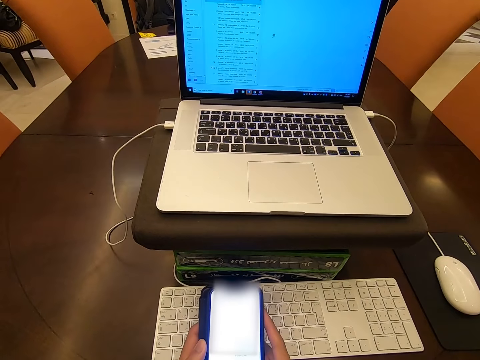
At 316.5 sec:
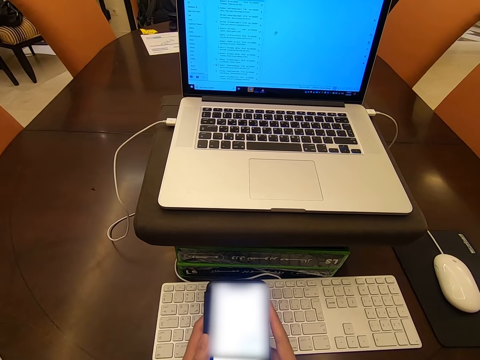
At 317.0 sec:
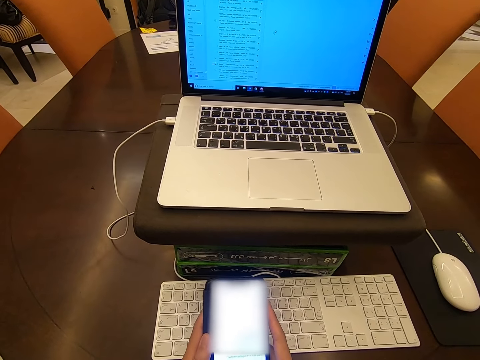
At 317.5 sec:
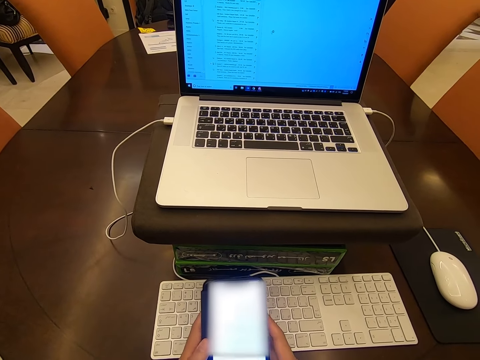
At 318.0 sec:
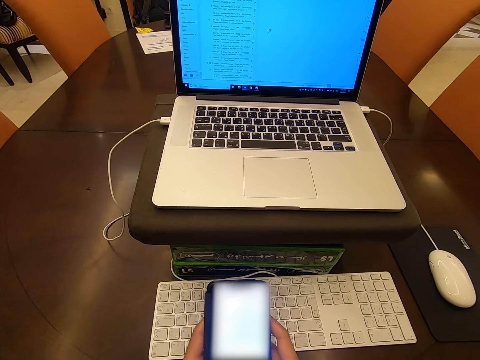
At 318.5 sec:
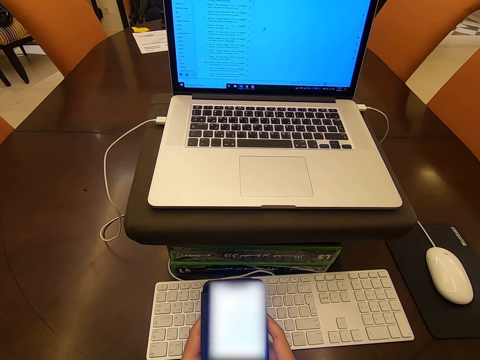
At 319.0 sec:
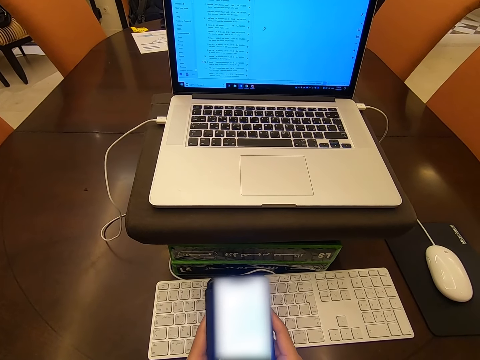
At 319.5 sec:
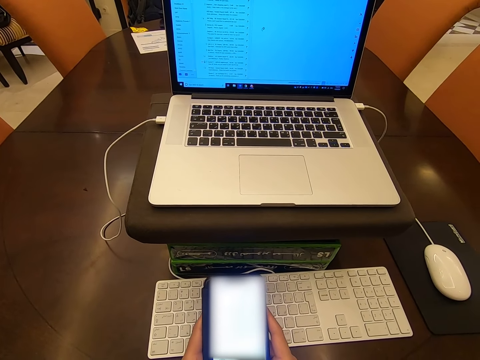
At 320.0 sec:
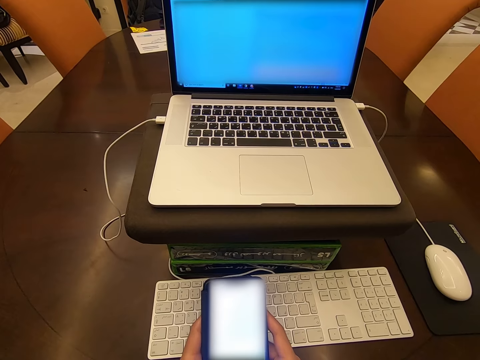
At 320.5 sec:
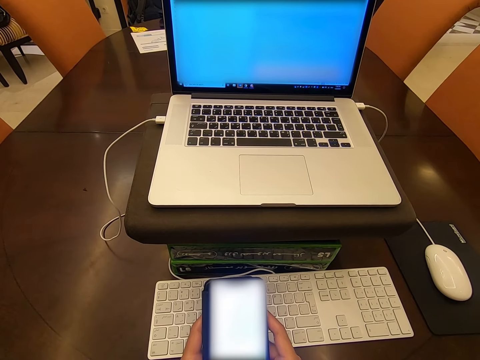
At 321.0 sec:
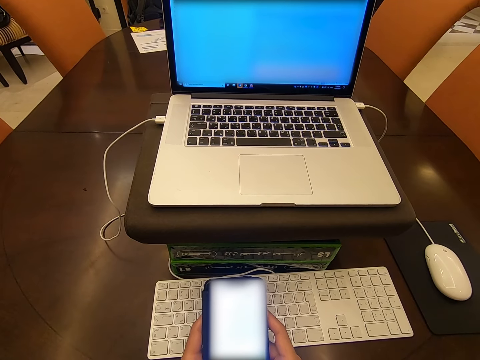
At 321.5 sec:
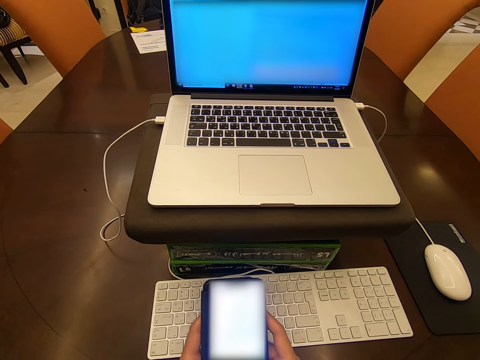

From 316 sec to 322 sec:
The camera wearer operates the phone.

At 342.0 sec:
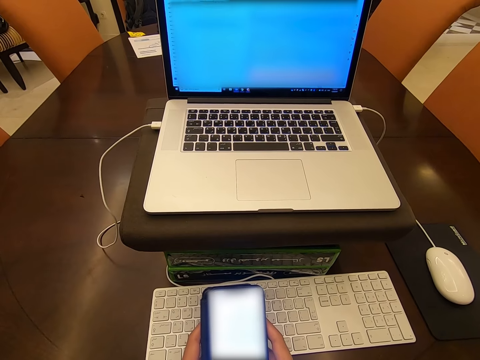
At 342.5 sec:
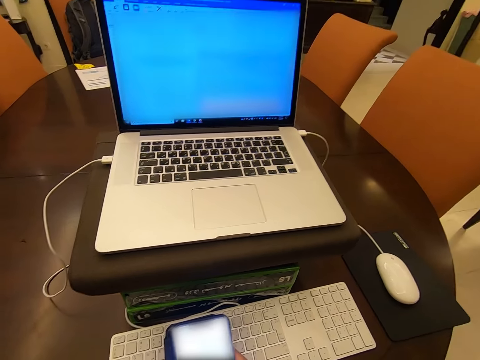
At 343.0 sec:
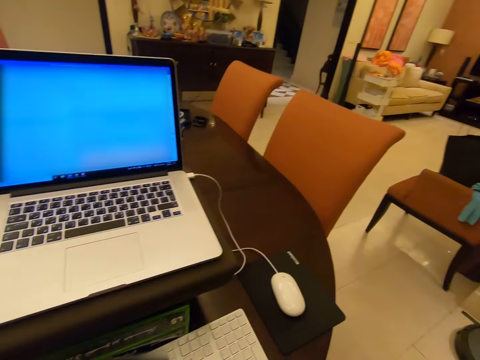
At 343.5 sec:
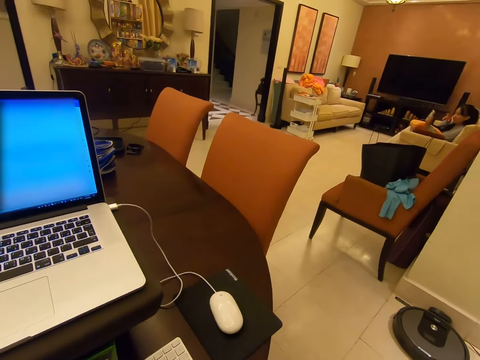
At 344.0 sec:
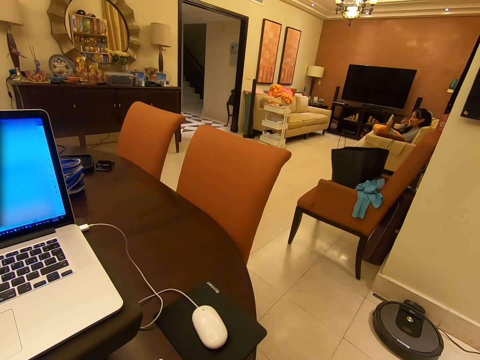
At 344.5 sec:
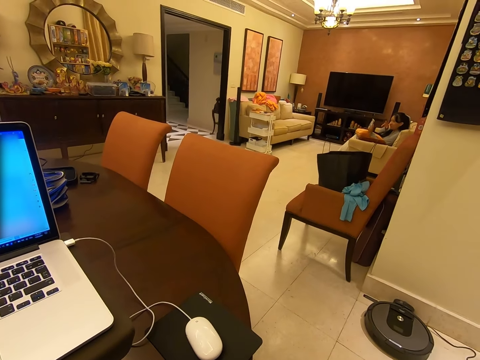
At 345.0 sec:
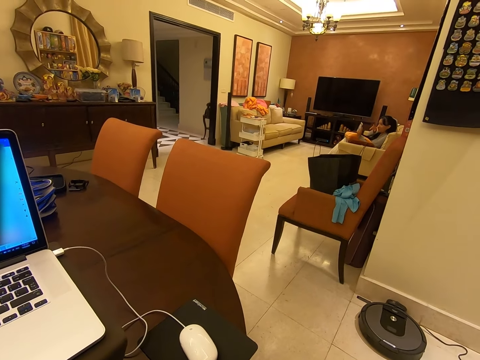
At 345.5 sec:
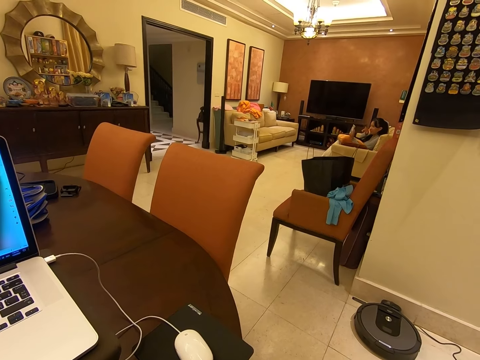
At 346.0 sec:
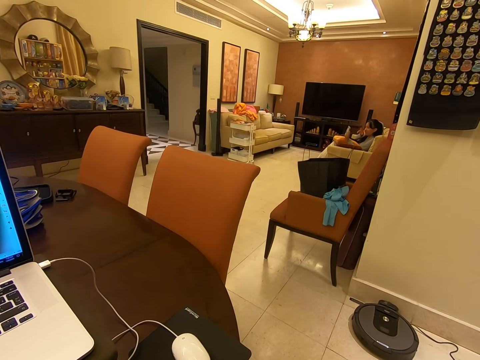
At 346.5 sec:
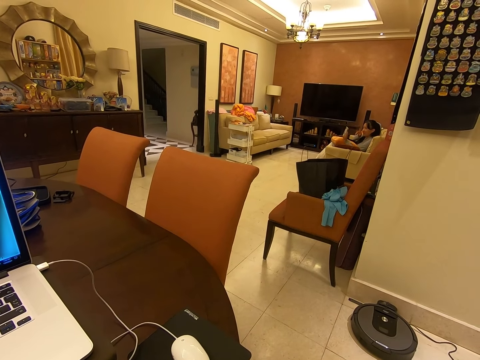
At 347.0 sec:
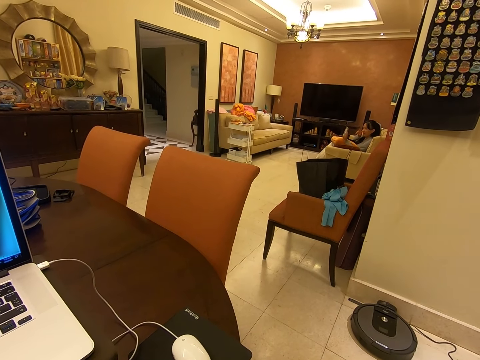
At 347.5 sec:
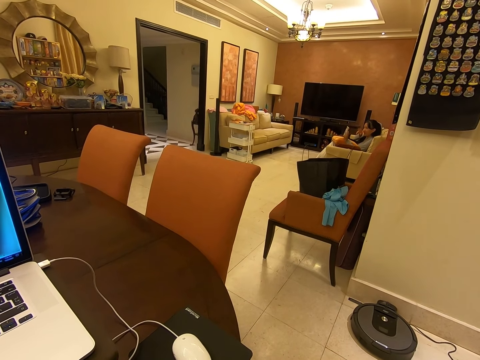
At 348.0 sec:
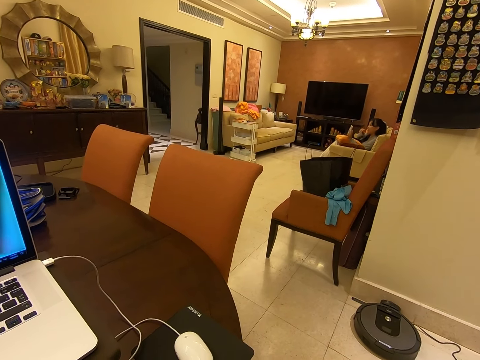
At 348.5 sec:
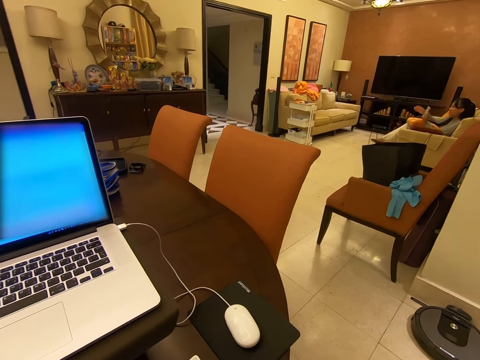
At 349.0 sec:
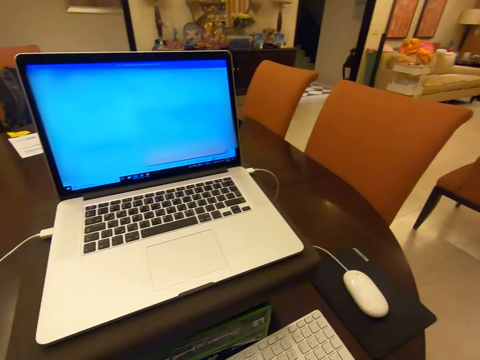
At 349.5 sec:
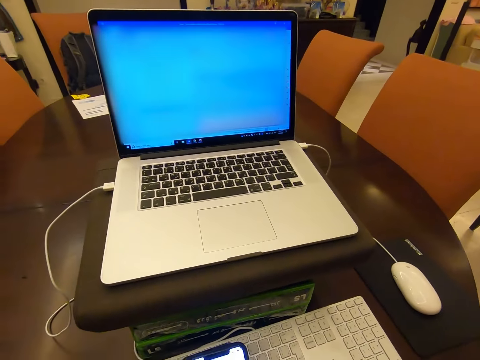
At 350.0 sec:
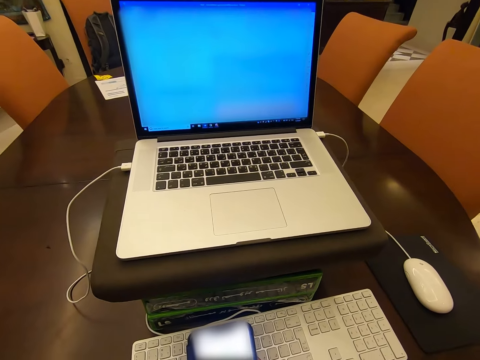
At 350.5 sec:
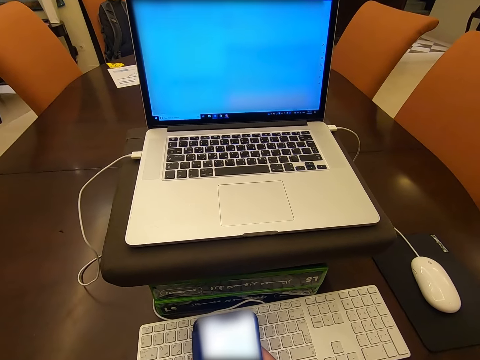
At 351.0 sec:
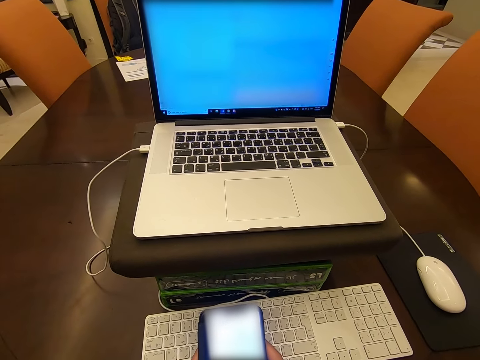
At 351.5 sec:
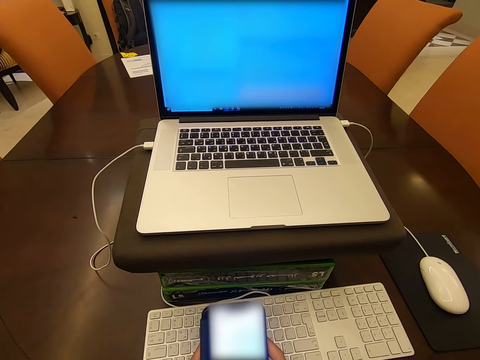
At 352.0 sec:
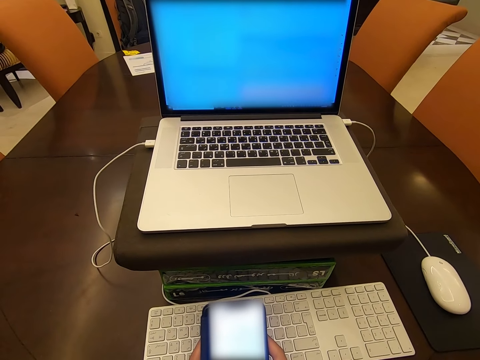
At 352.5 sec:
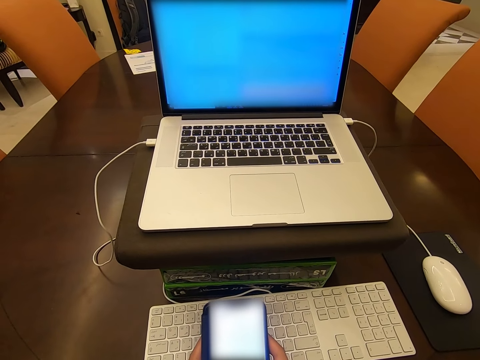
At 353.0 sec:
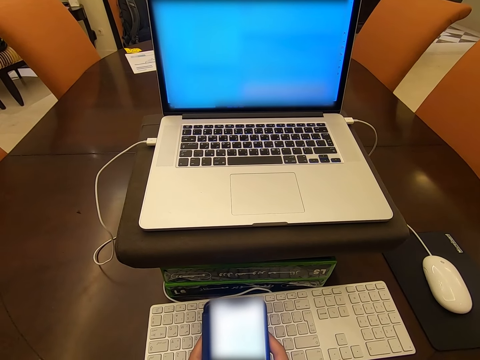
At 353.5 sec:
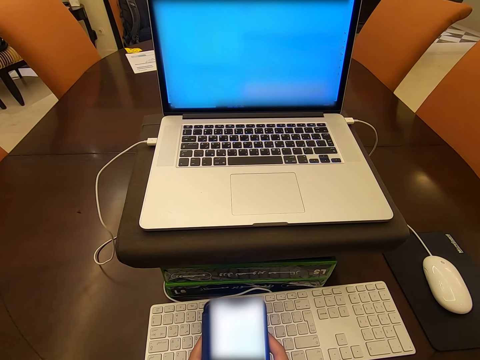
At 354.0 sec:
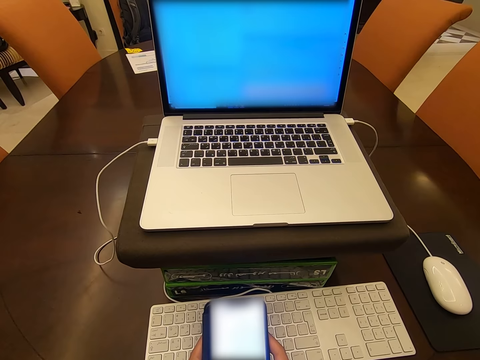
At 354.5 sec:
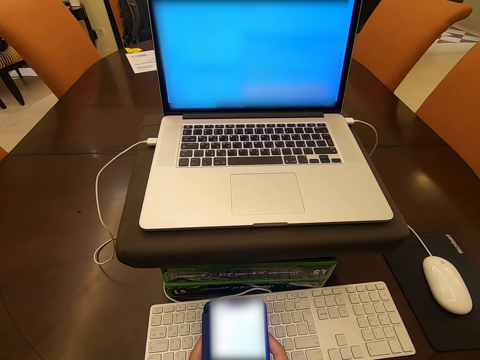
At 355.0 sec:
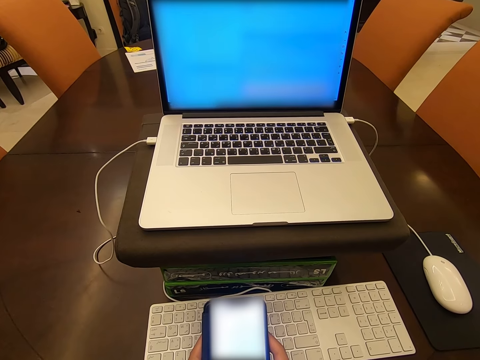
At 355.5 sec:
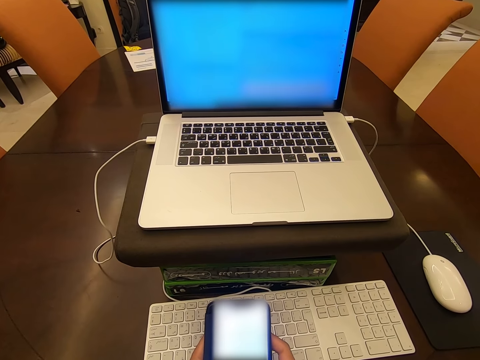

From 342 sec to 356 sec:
The camera wearer looks around the room. They look at a woman. The woman talks. The camera wearer stares at the screen. They operate the phone.

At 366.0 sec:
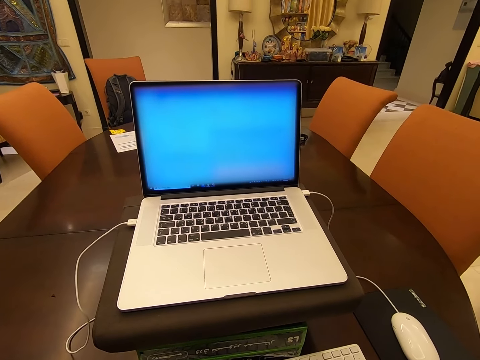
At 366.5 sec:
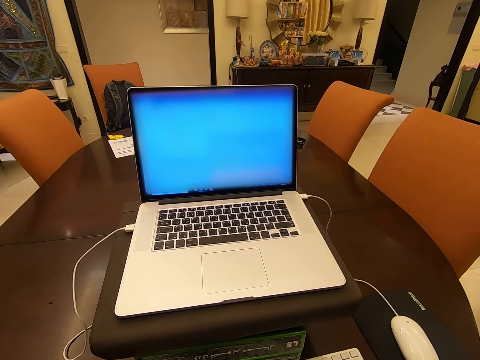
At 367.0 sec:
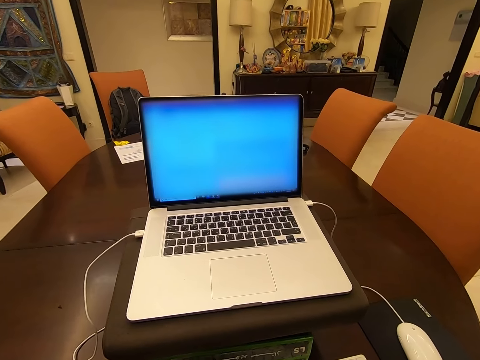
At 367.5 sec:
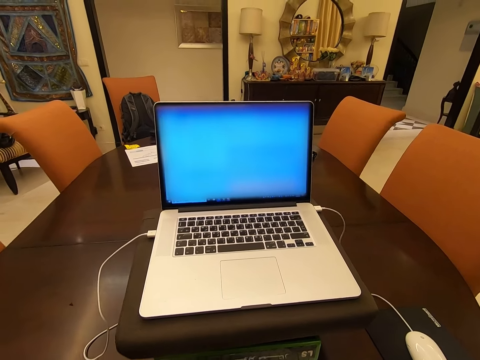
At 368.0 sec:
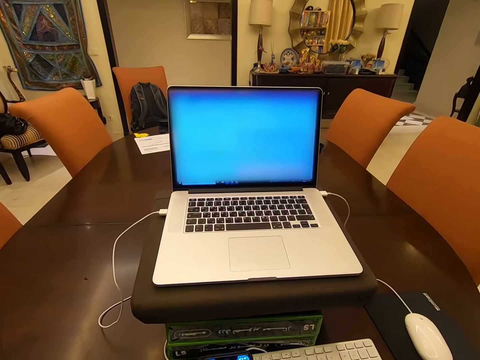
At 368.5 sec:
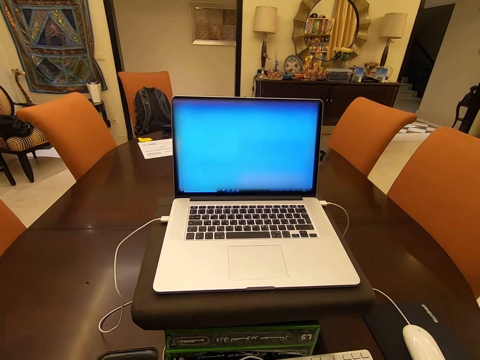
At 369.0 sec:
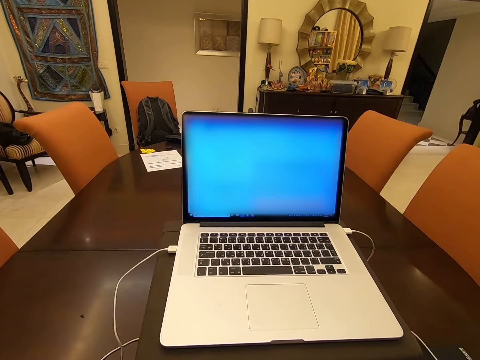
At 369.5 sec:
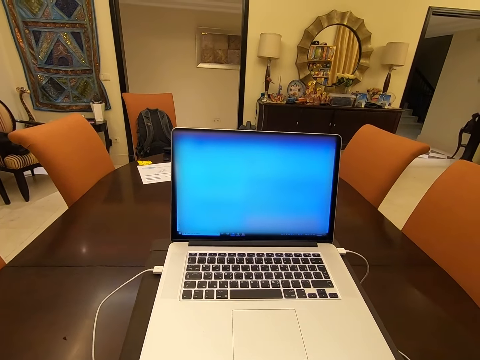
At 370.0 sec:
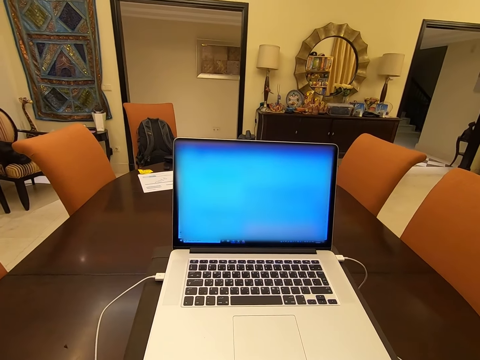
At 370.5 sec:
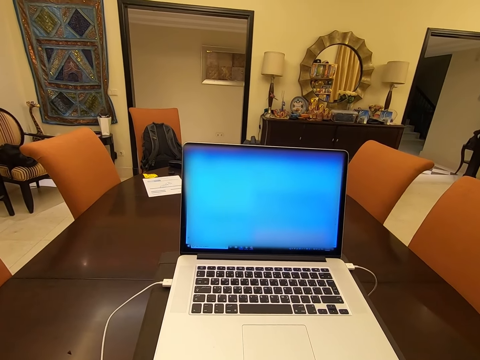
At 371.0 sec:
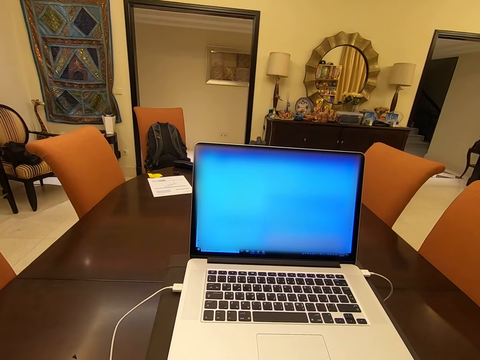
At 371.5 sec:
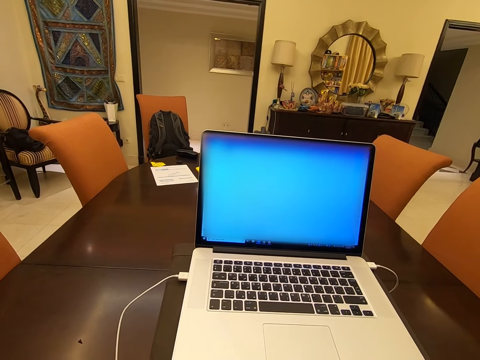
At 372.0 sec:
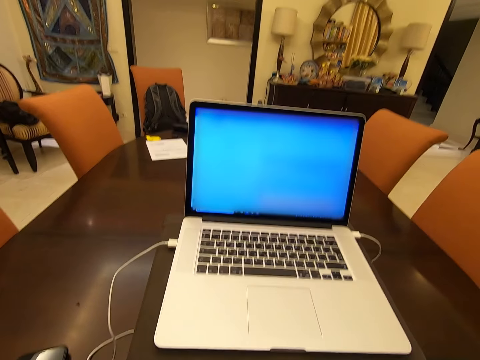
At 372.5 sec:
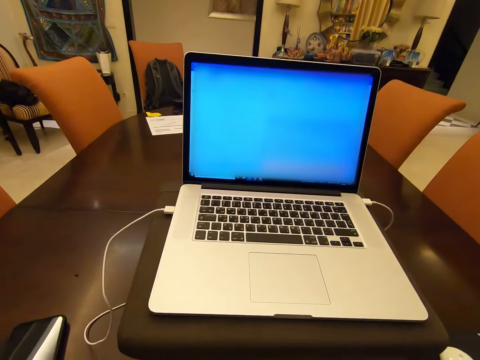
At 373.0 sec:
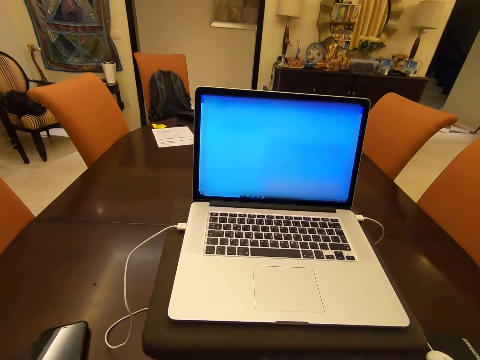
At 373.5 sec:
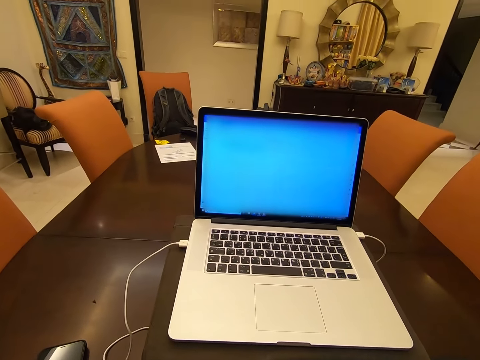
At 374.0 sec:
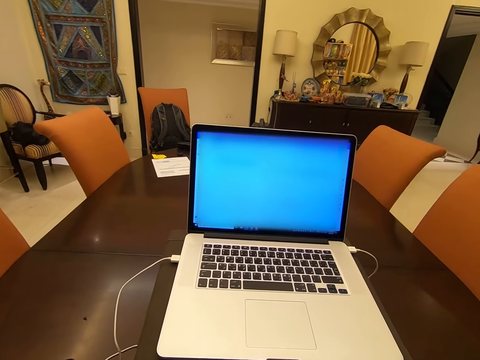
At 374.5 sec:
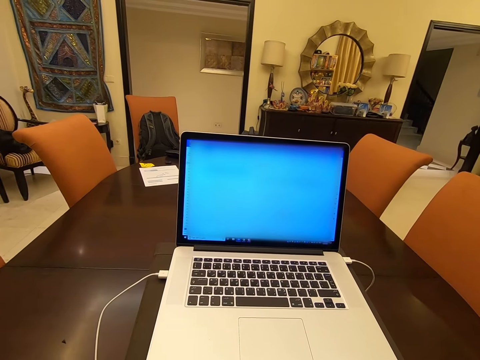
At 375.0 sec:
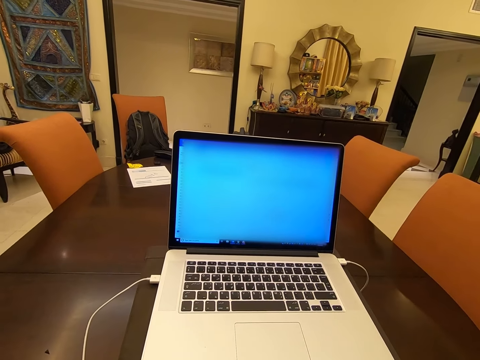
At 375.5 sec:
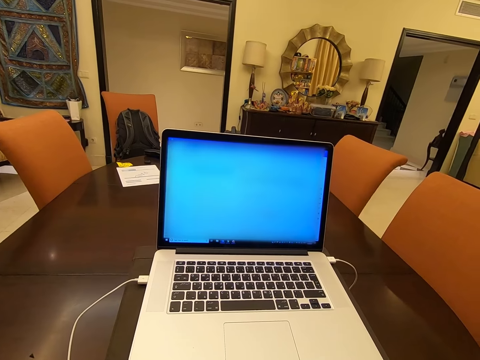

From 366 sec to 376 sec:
The camera wearer places the phone on the table. They stare at the screen.
